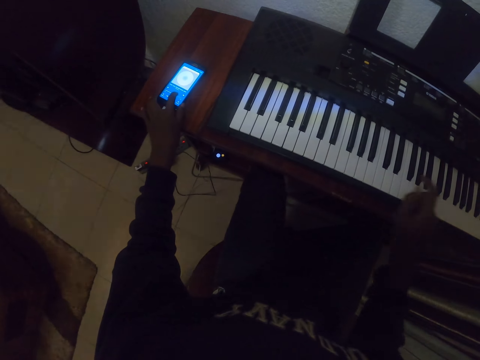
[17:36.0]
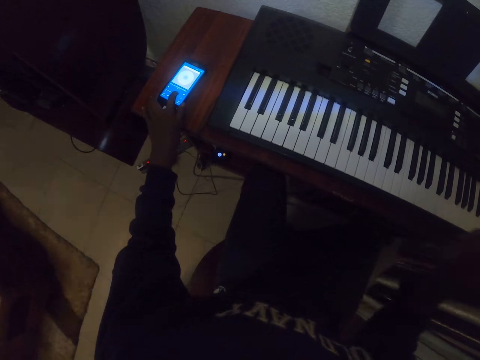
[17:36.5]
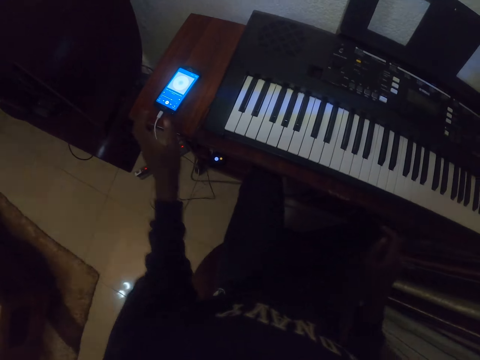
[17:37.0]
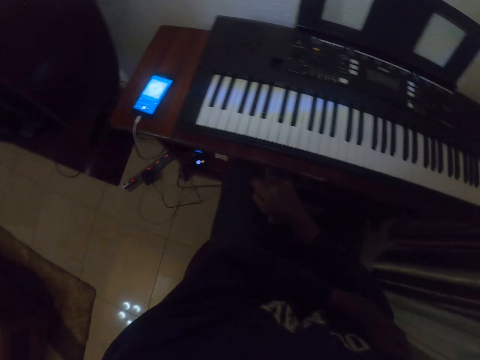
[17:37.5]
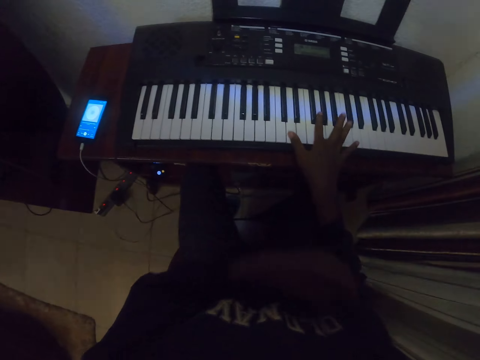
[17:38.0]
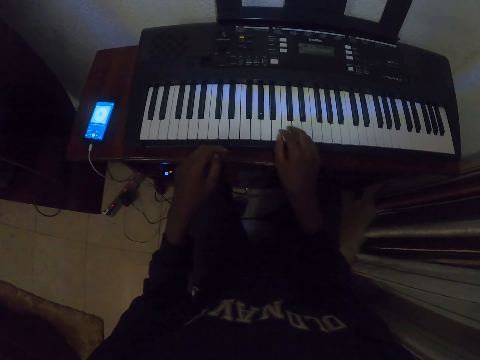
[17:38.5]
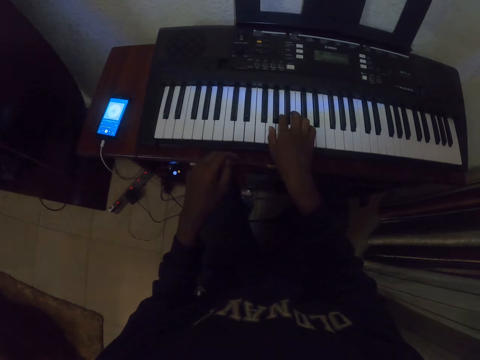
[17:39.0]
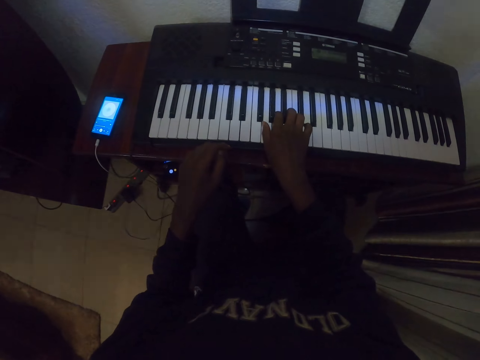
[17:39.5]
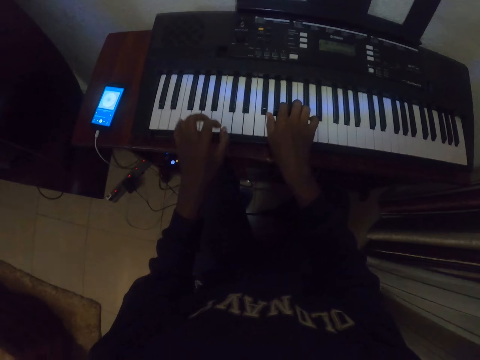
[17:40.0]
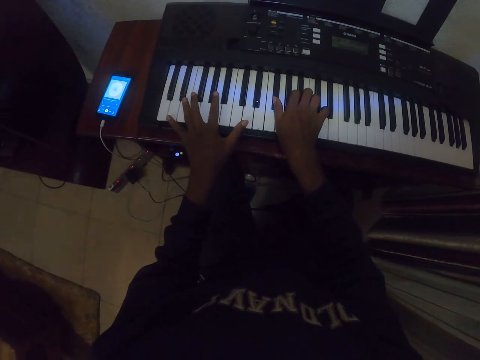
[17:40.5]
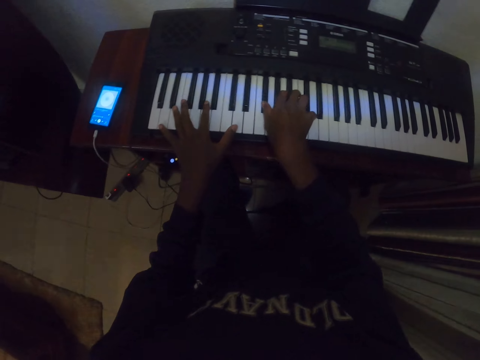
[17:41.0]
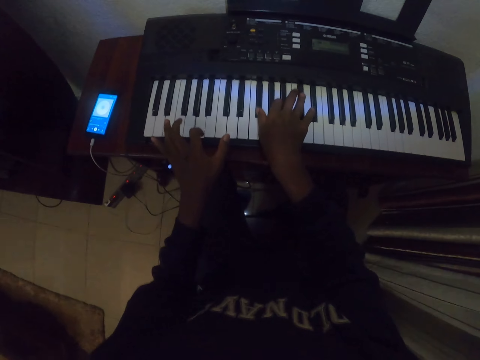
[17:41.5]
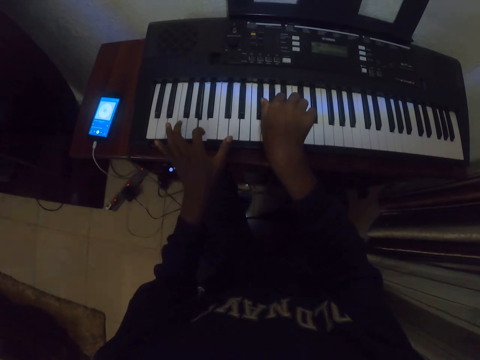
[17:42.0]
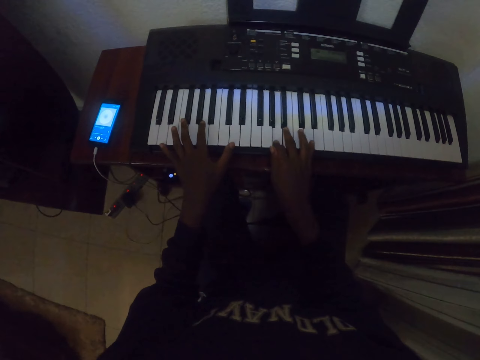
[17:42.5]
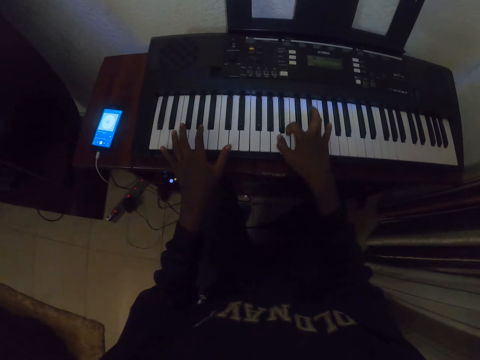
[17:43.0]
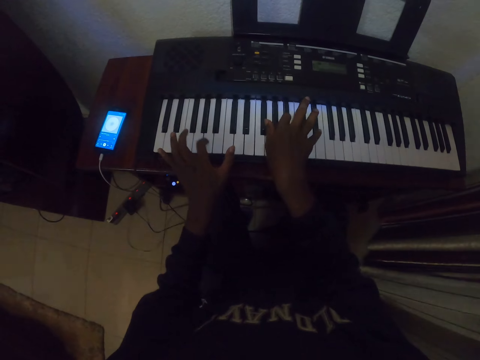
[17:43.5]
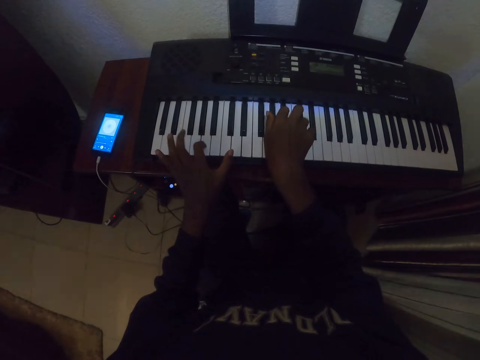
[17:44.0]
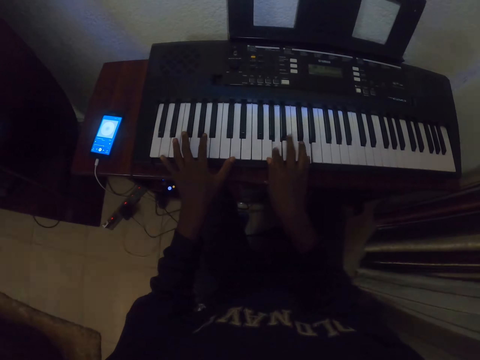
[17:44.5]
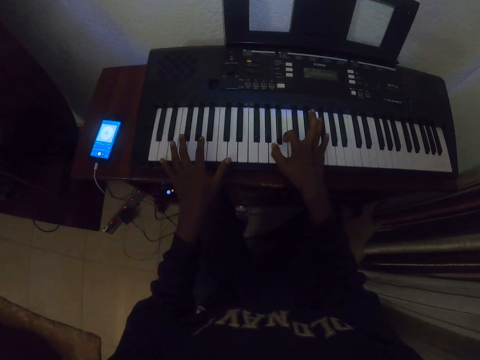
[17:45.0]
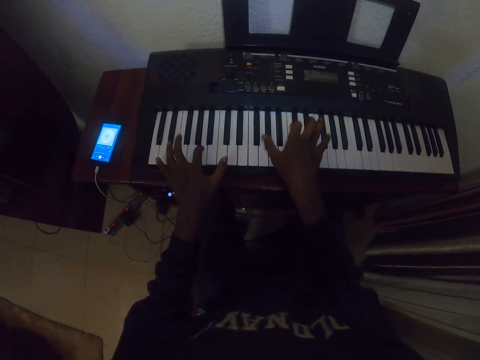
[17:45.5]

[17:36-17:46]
The camera wearer touches his arm. He plays the piano.

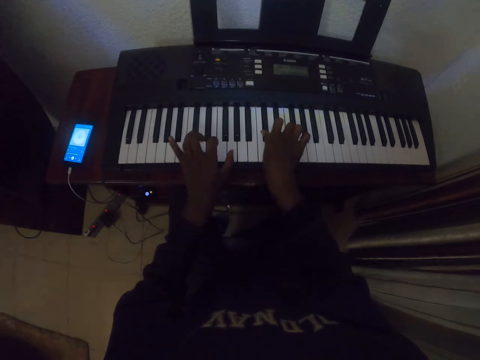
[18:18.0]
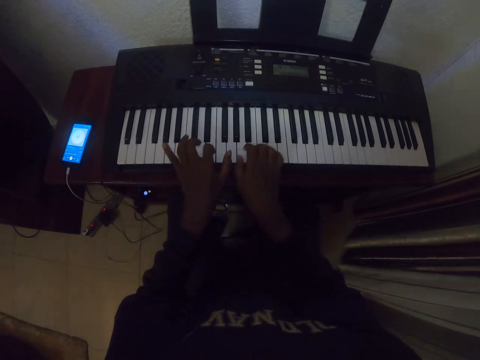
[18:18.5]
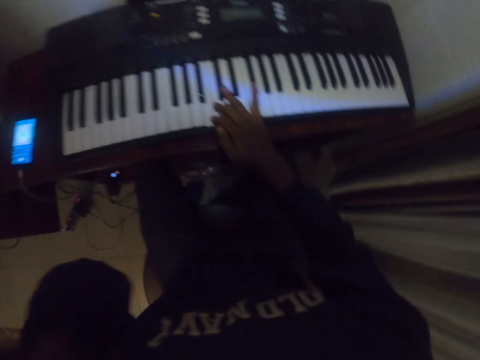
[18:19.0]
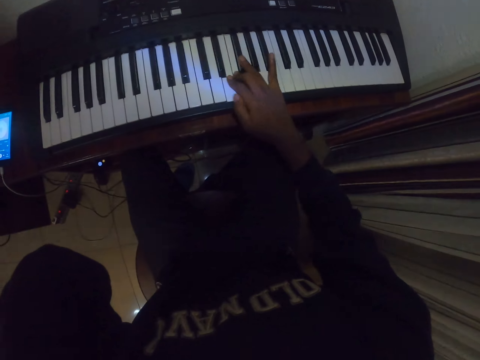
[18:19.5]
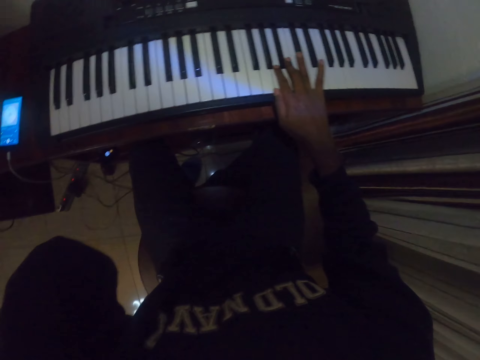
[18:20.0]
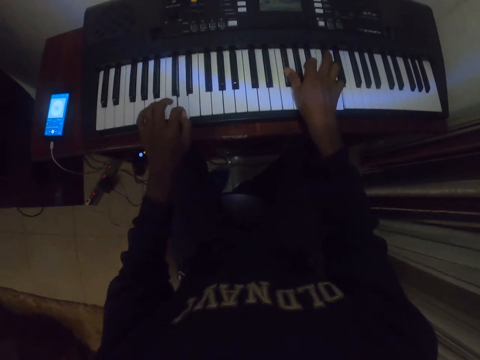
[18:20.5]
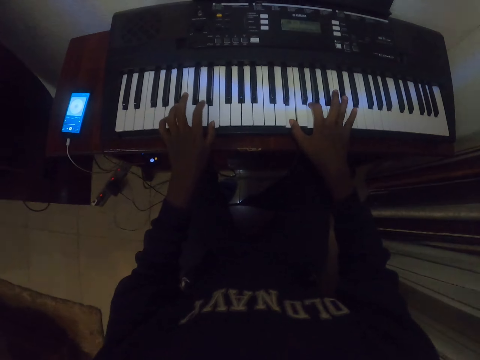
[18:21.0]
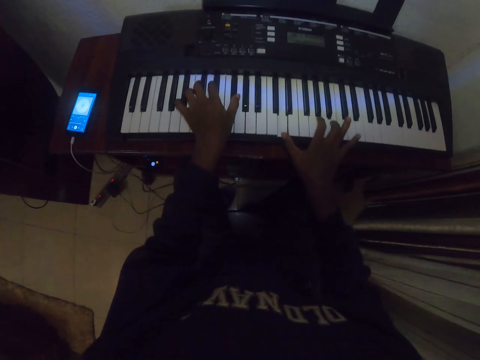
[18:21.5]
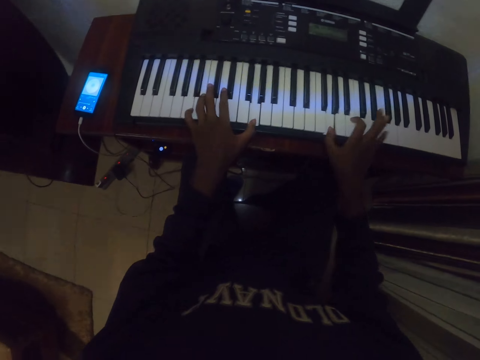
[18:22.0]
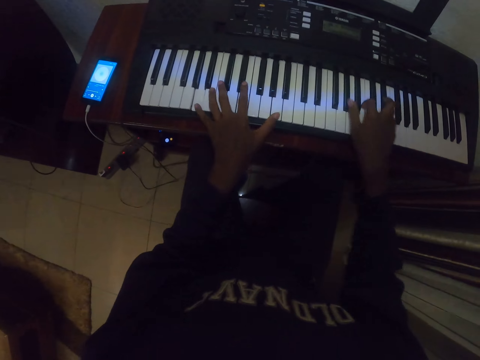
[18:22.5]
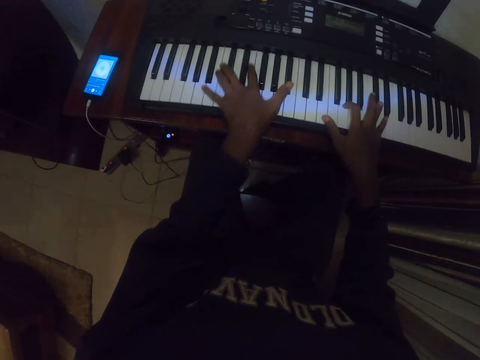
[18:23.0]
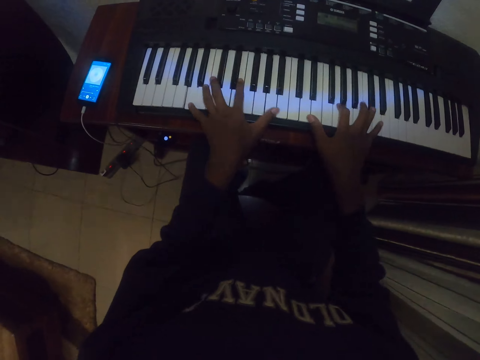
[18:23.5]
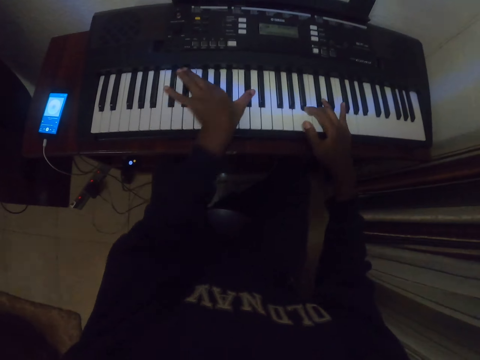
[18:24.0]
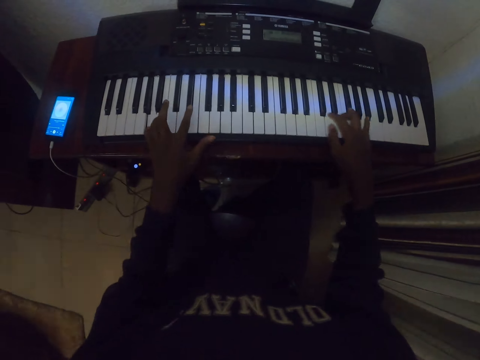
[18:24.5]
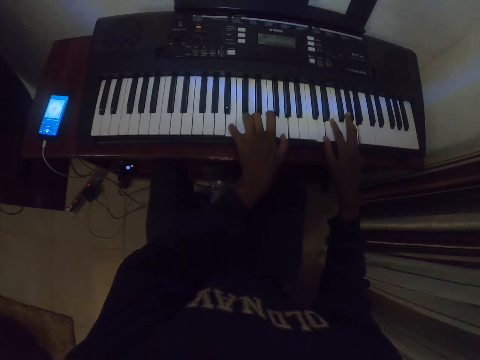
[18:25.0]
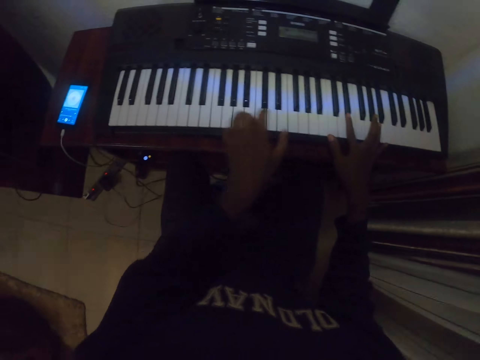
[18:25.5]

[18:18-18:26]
The camera wearer plays a piano with the right hand. They raise a hand and put the hand down.

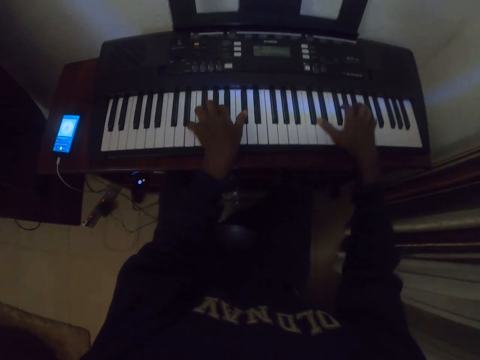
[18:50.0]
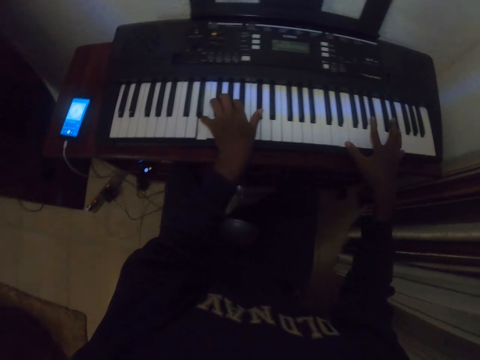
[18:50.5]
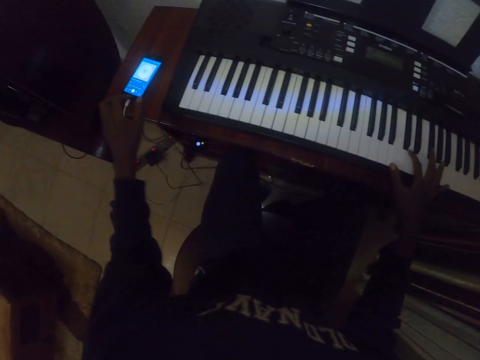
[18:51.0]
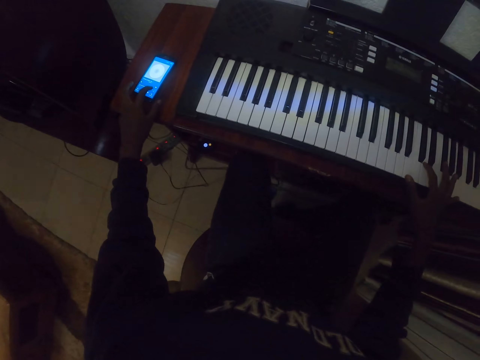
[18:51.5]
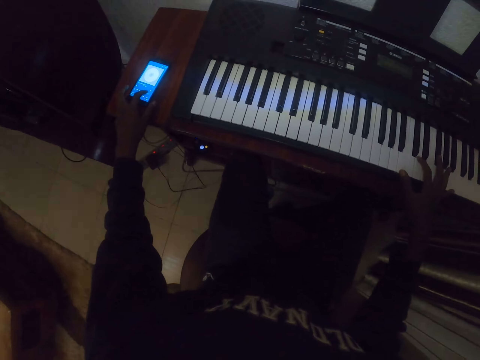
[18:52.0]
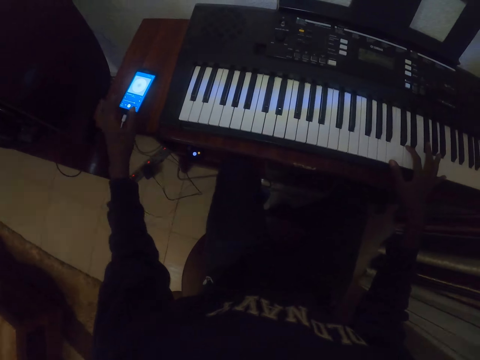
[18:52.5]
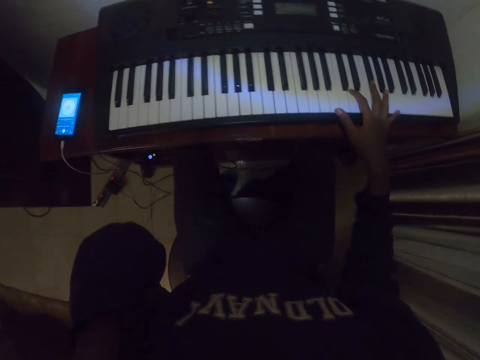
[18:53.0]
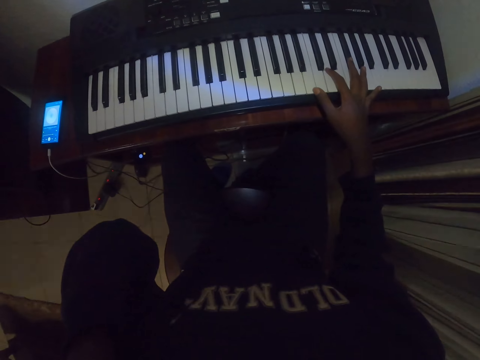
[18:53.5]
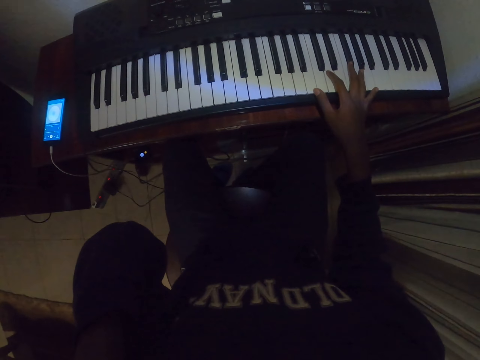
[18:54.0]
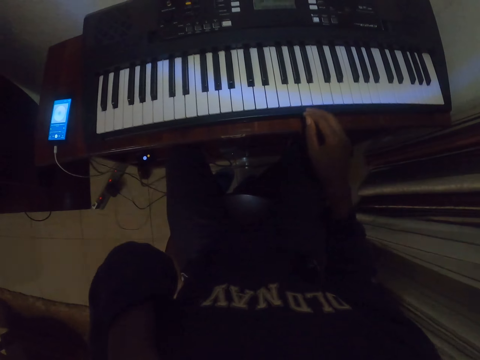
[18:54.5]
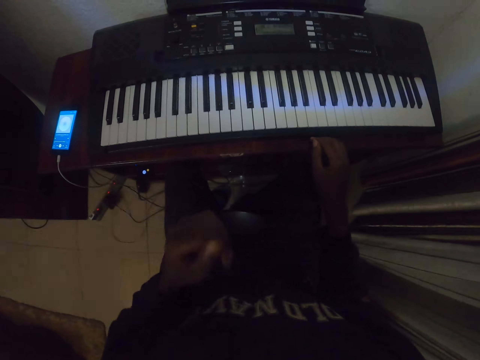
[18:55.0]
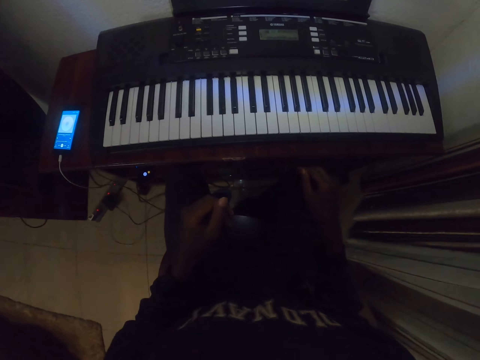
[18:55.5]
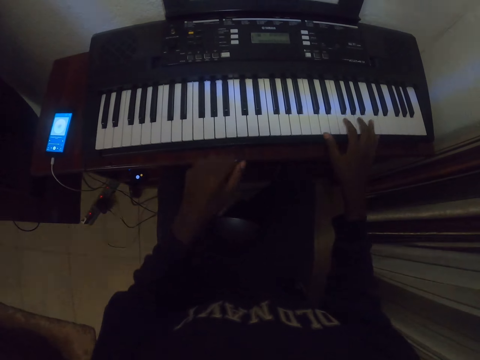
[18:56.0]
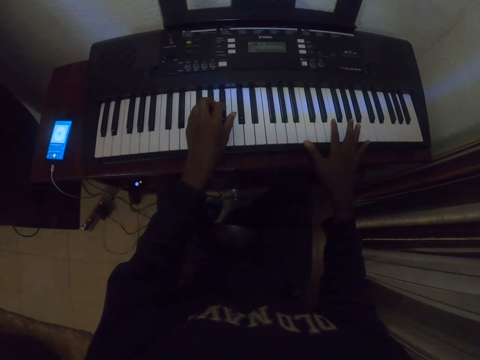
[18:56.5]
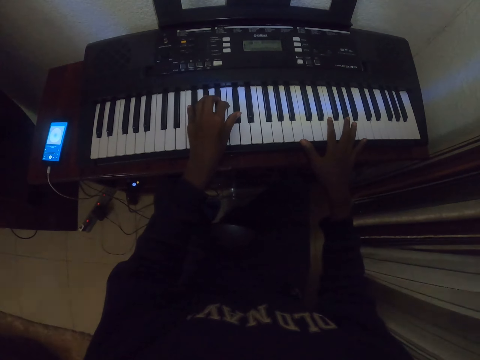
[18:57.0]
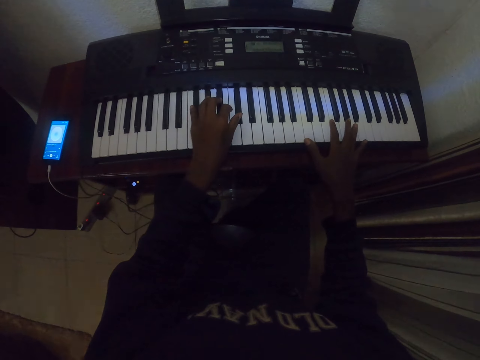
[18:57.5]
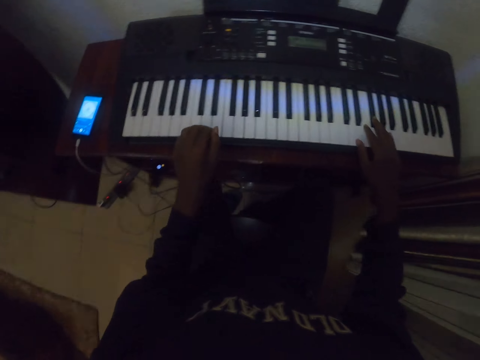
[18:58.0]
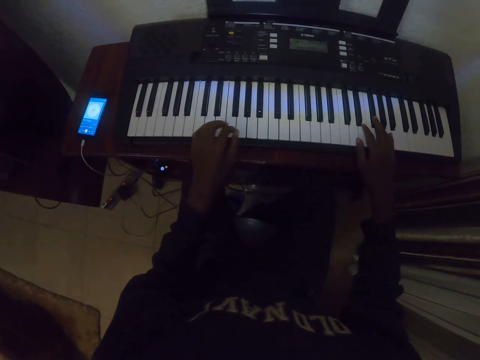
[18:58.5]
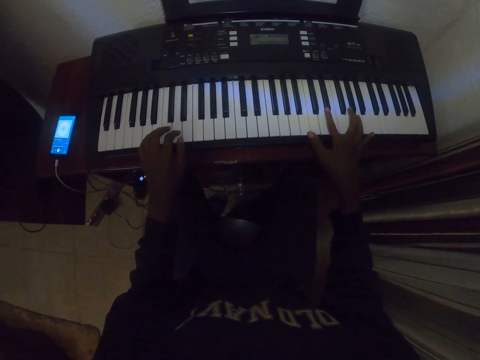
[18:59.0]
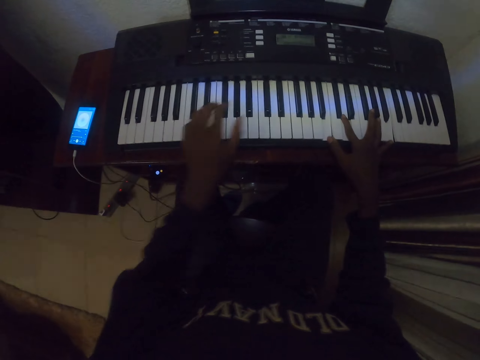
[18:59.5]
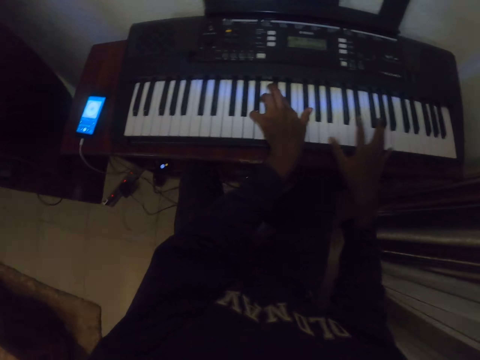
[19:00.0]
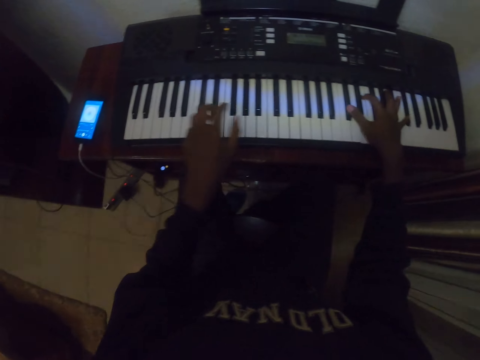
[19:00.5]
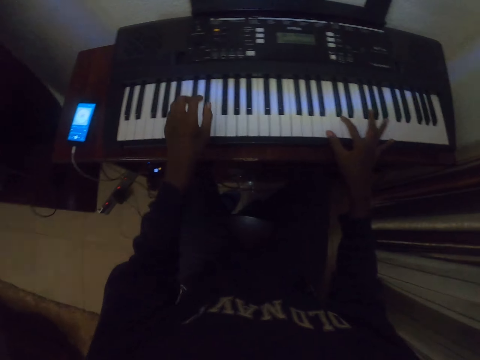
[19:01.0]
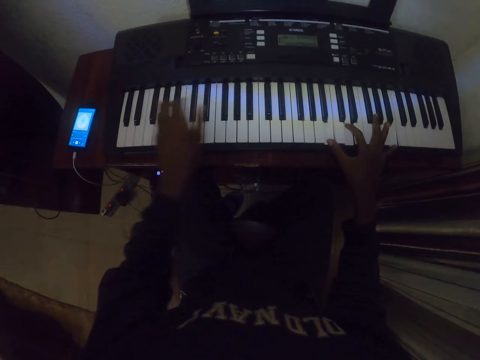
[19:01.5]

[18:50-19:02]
The camera wearer touches the phone with the left hand. They scroll the phone, raise a hand and put the hand down. They play a piano with both hands.
